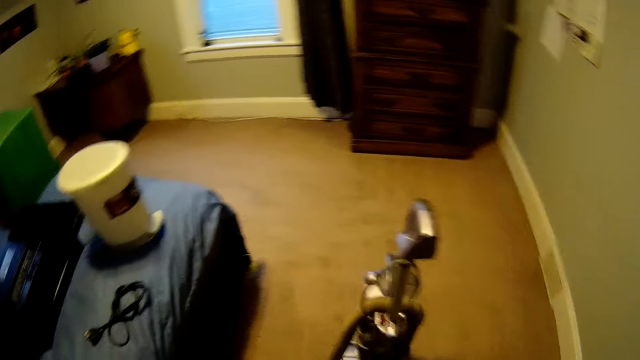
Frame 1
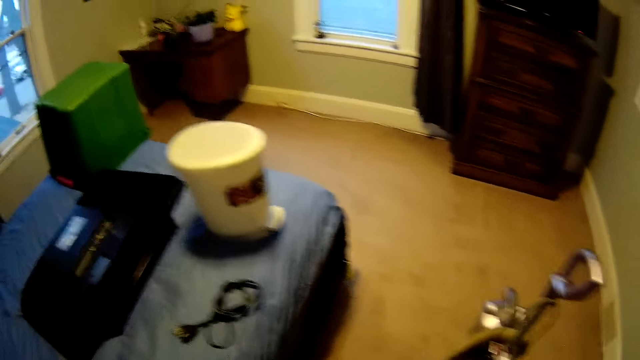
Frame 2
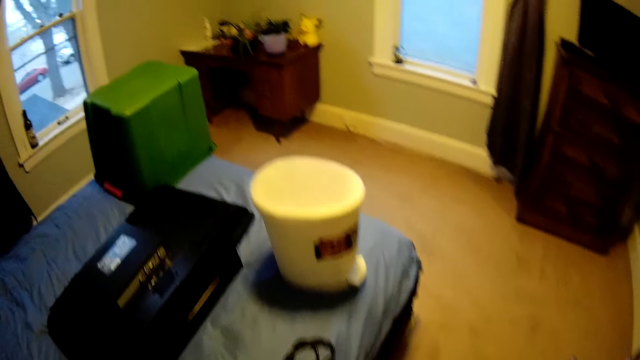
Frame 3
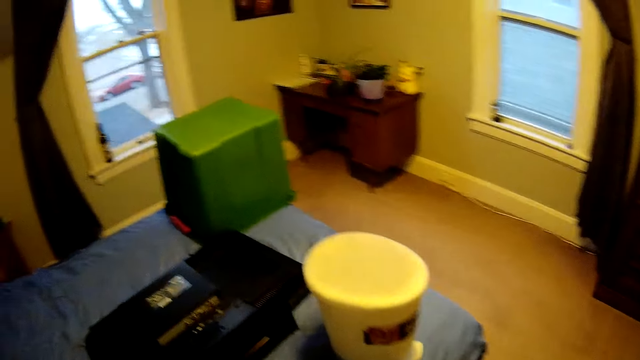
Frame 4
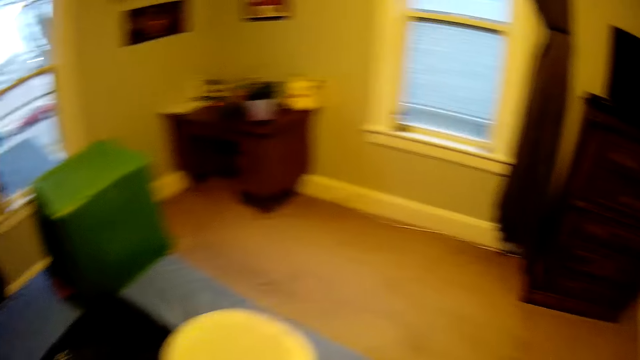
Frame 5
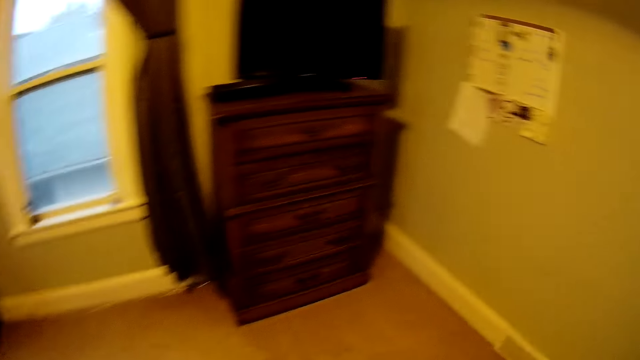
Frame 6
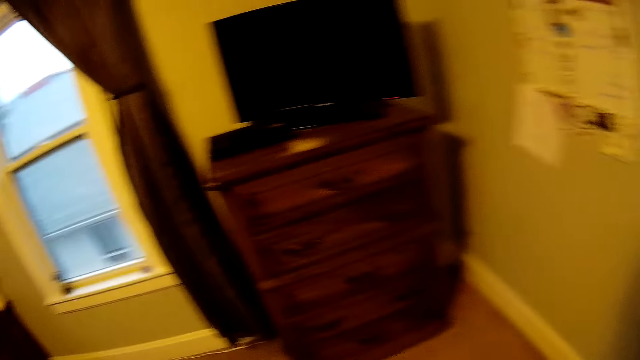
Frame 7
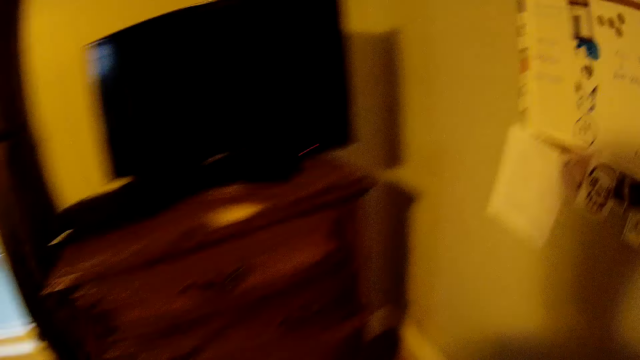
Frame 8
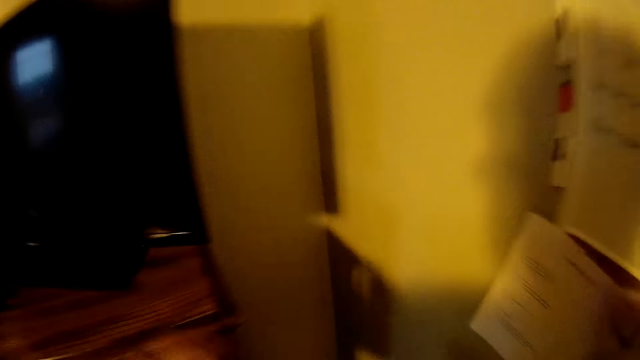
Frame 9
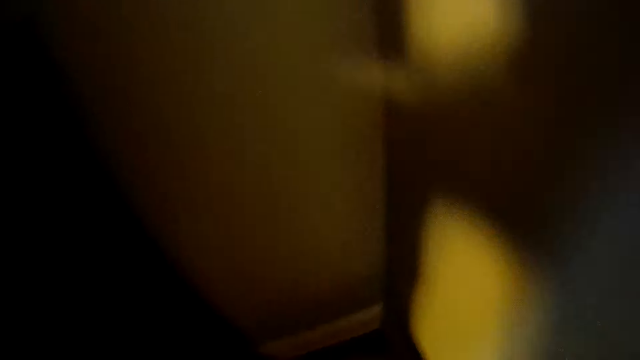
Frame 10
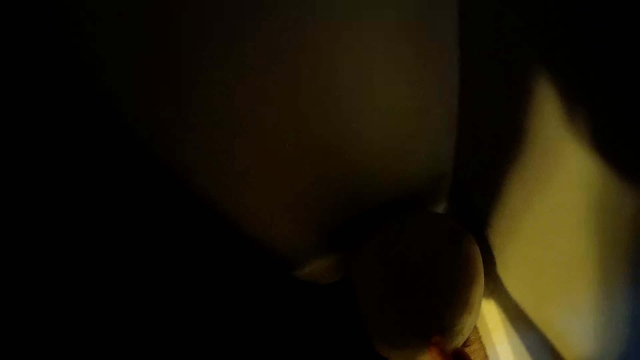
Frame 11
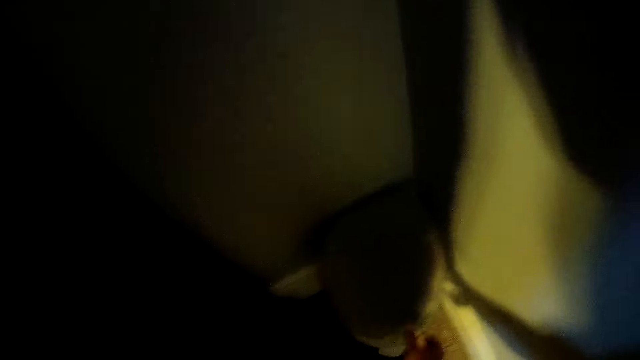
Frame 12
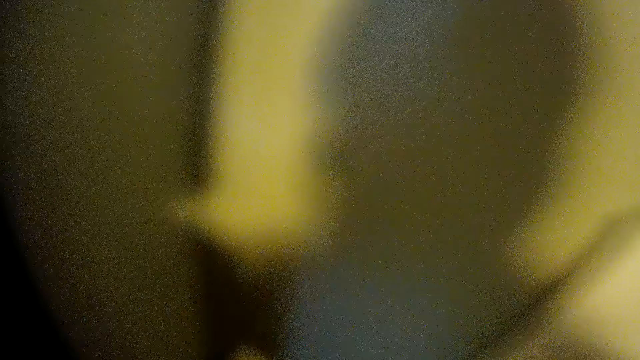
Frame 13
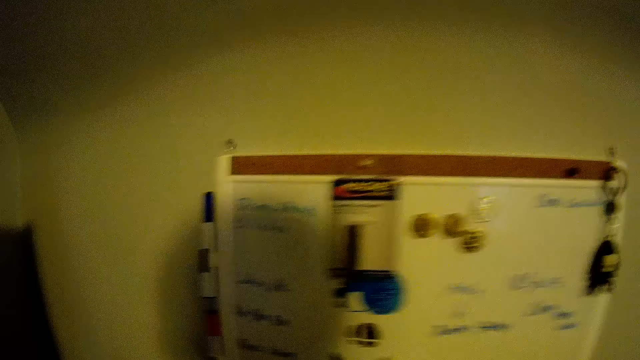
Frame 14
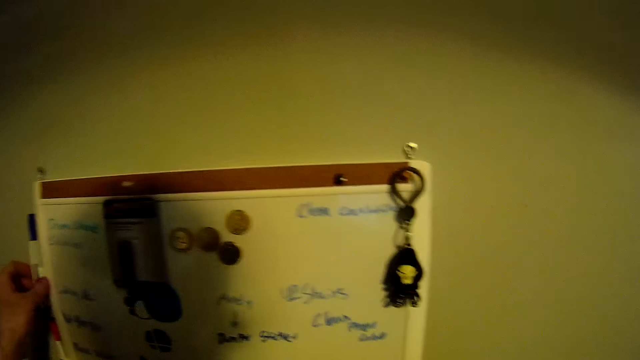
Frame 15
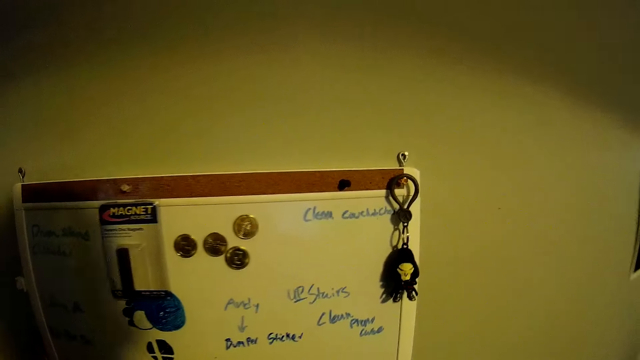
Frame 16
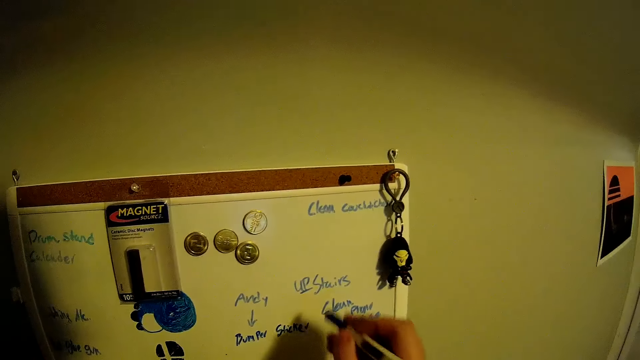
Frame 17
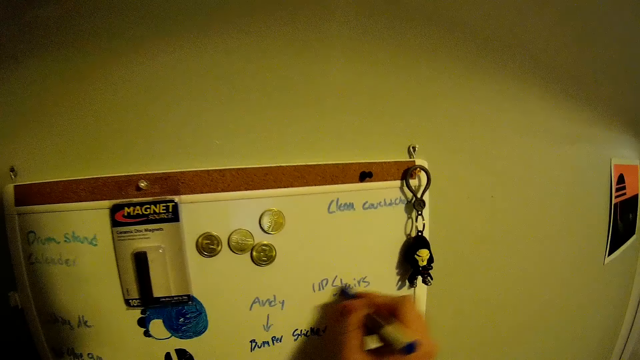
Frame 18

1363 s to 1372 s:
The camera wearer looks around. They walk in a room. They walk in the room again. They step on a litter bin. They put something behind a cupboard. They move from the litter bin. They take a marker pen from the wall.

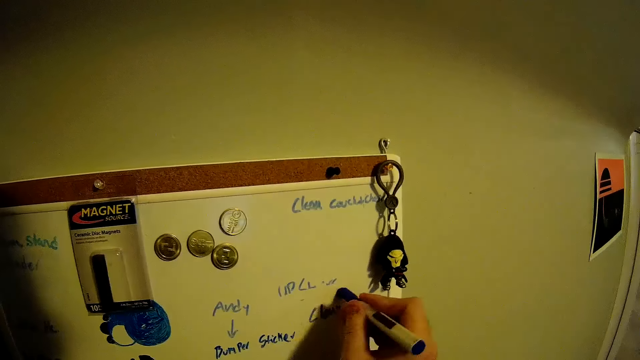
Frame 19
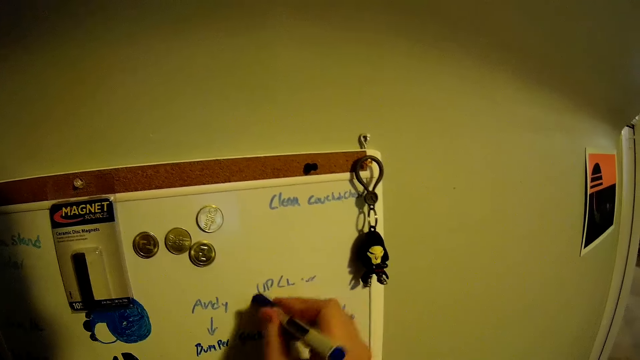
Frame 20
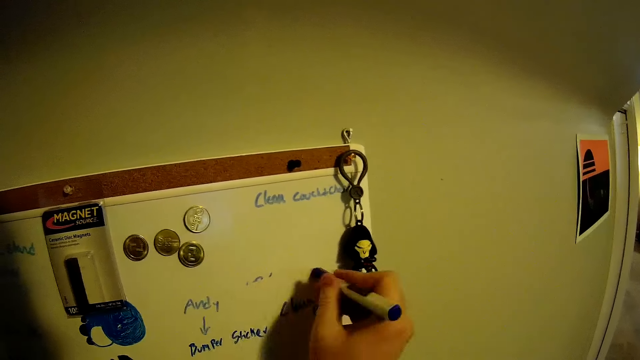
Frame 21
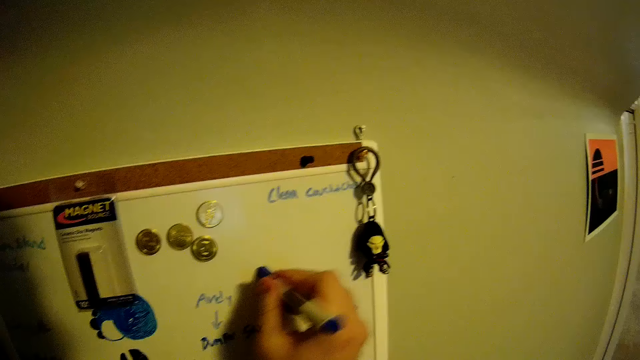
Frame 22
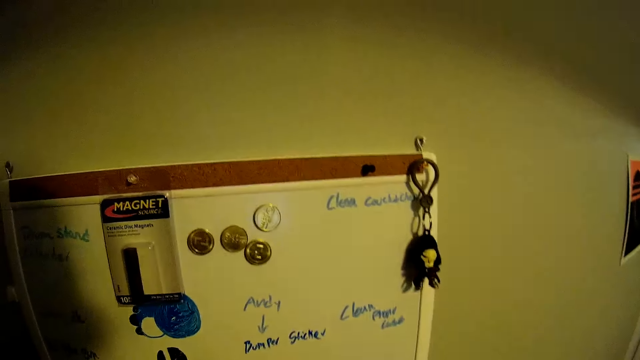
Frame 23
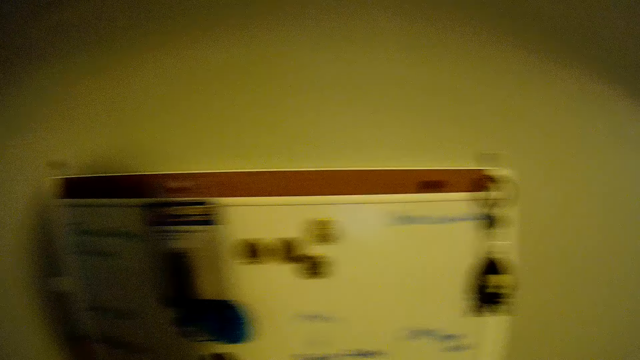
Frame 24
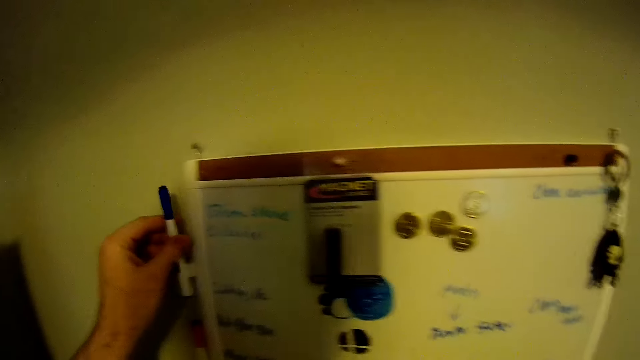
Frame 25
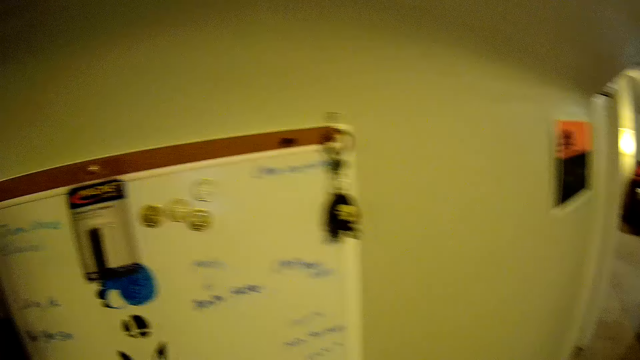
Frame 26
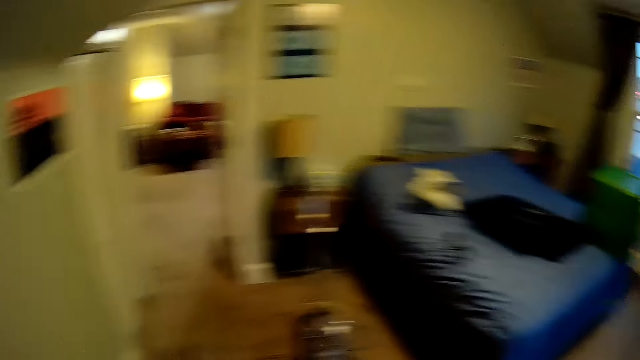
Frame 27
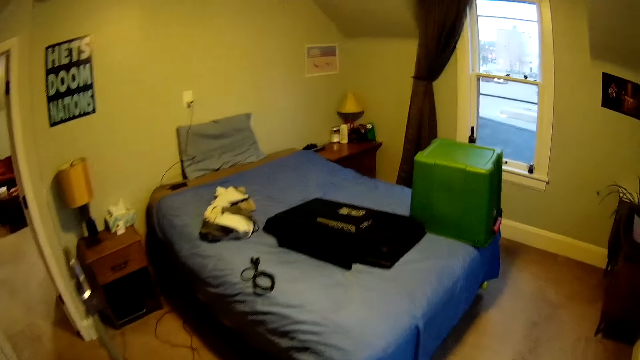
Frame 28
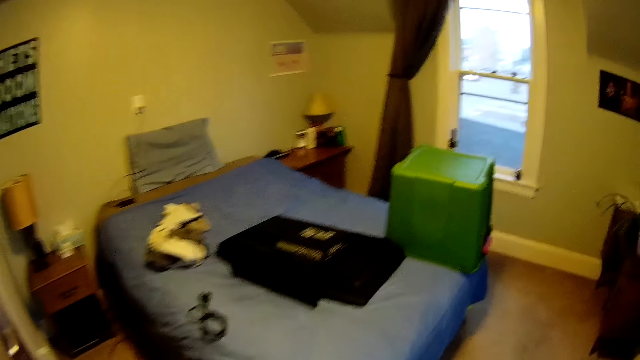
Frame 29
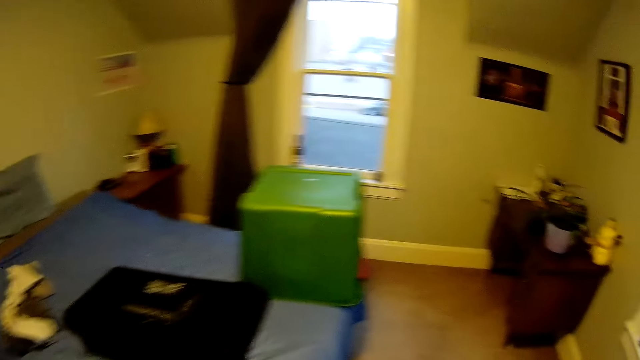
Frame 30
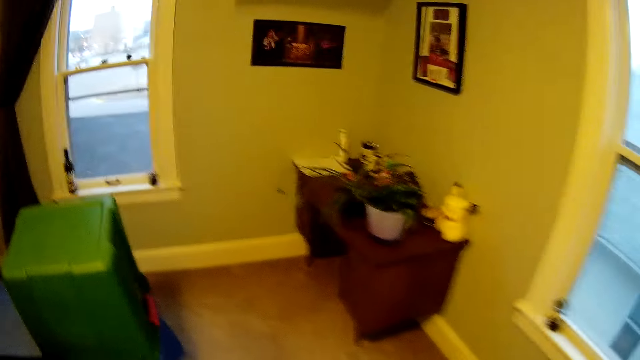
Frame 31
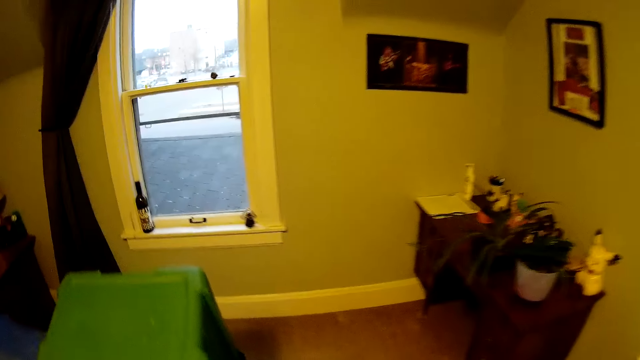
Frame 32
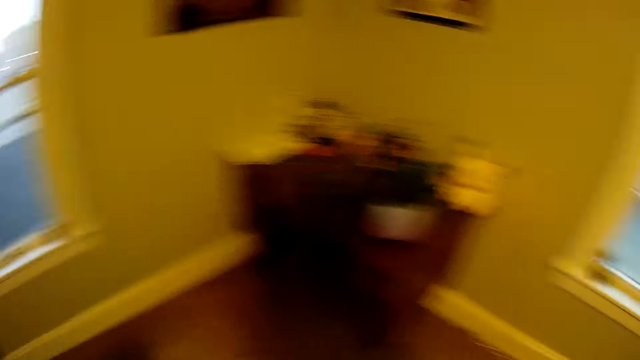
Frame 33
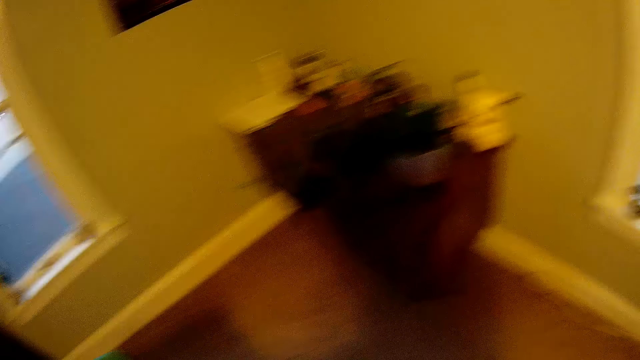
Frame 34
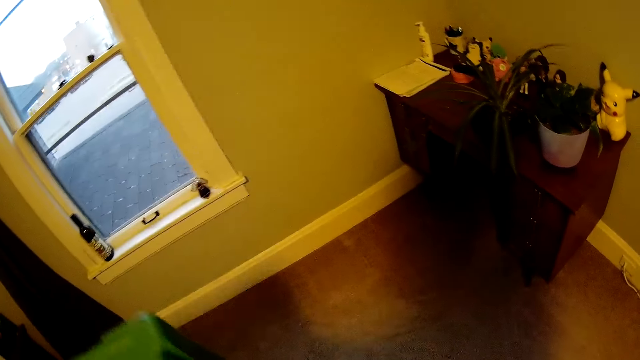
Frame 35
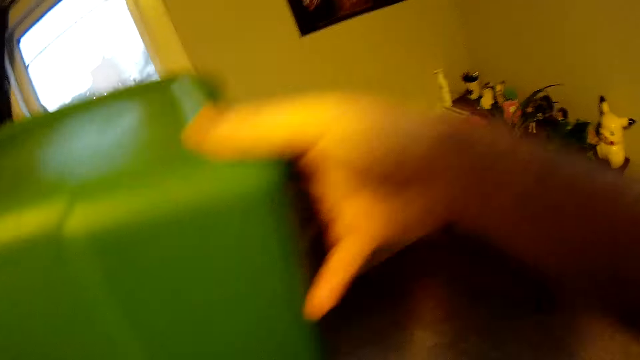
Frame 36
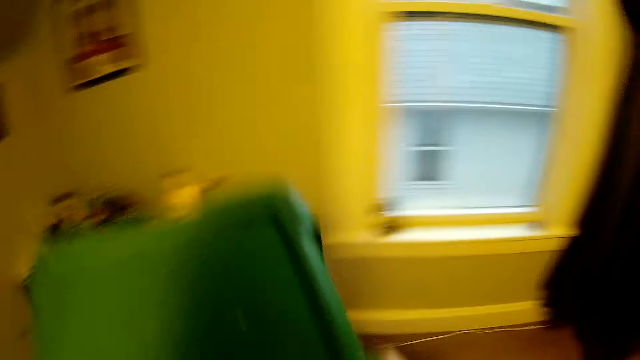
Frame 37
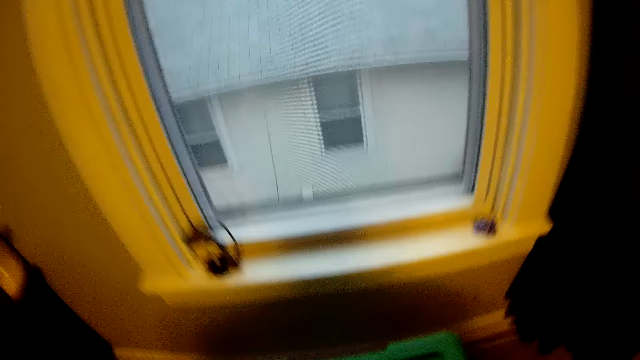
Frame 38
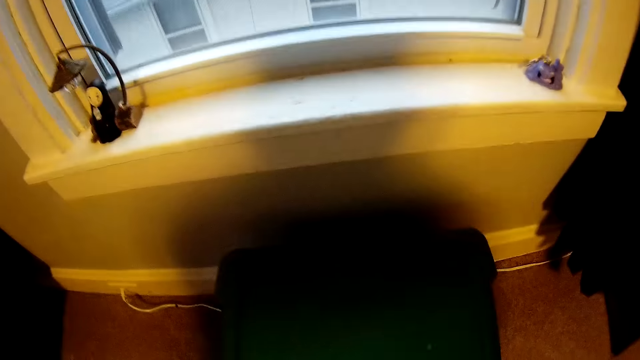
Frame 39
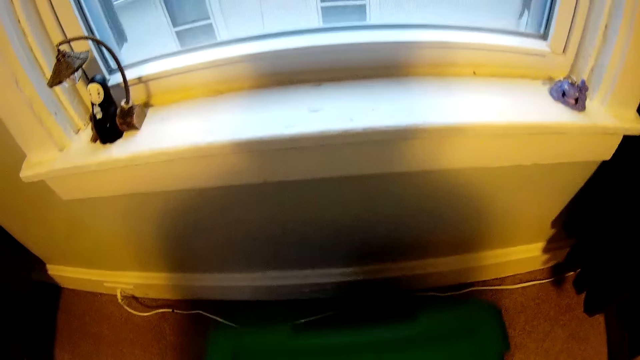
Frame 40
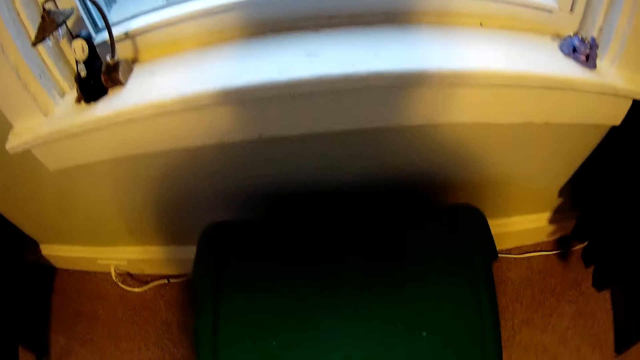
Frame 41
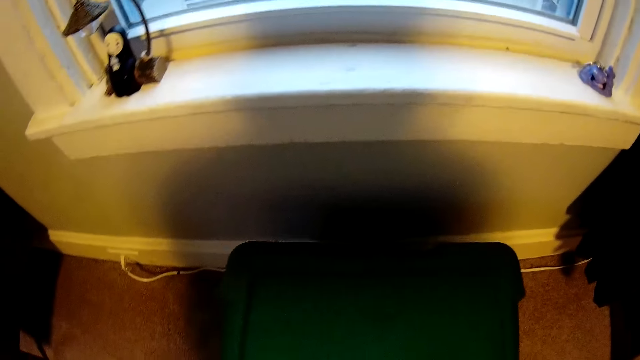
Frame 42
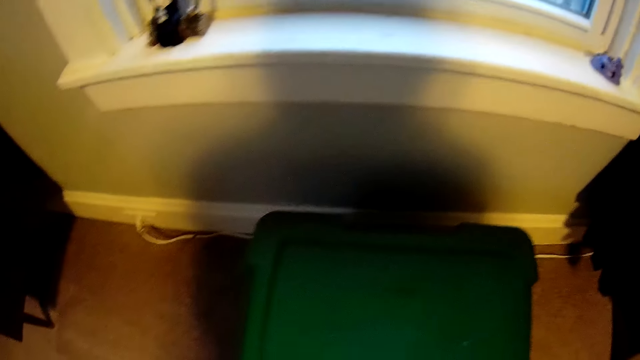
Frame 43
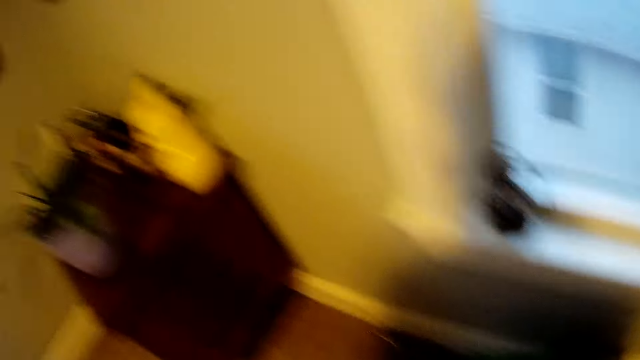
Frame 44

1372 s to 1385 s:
The camera wearer rubs writings on a white board. They stick the marker pen on the wall beside the white board. They walk in the room. They take a stool from the bed. They place the stool in front of a window. They move the stool on the floor.
